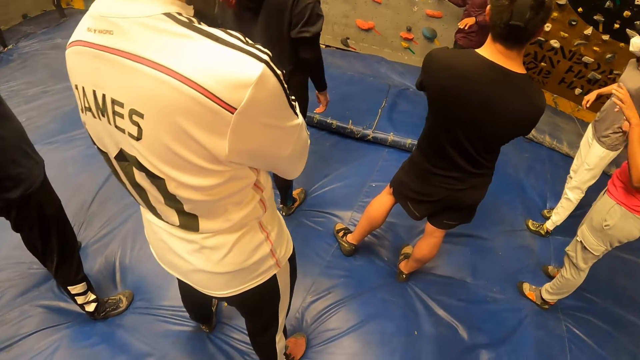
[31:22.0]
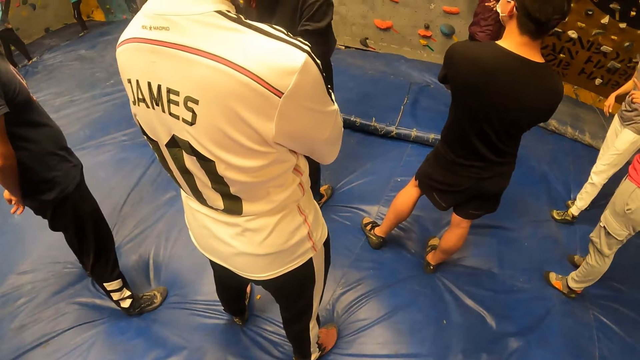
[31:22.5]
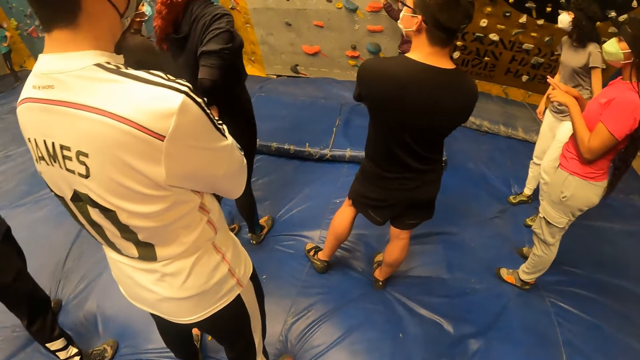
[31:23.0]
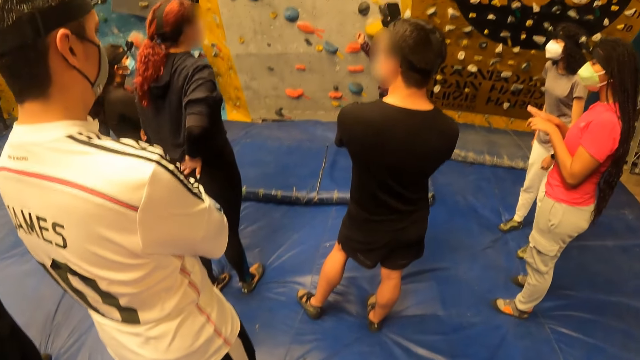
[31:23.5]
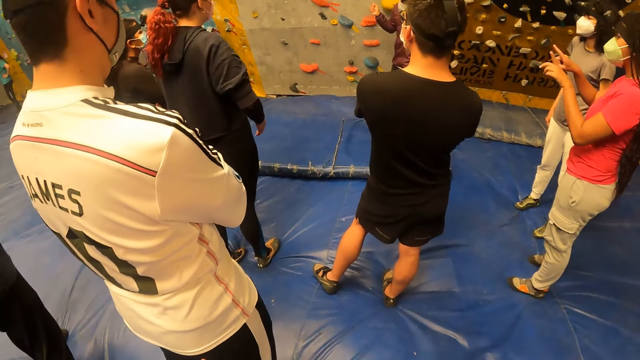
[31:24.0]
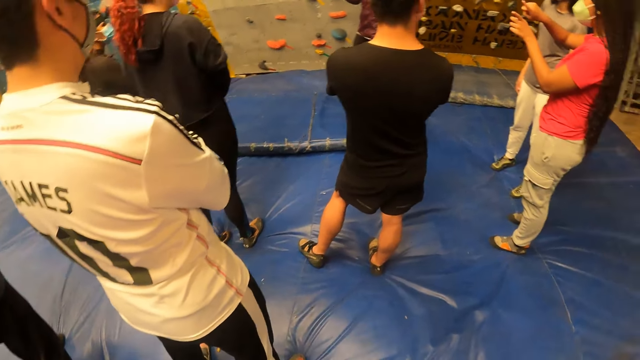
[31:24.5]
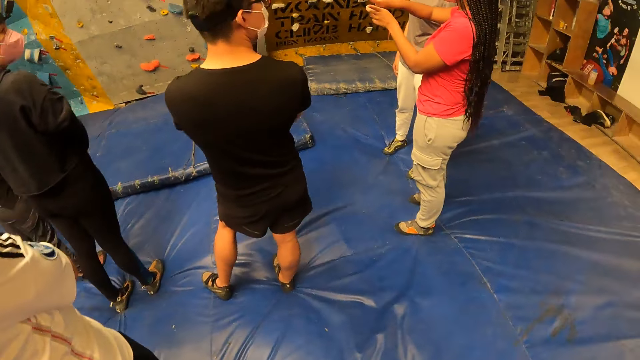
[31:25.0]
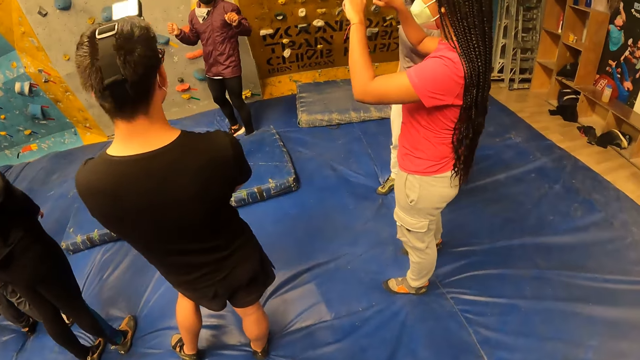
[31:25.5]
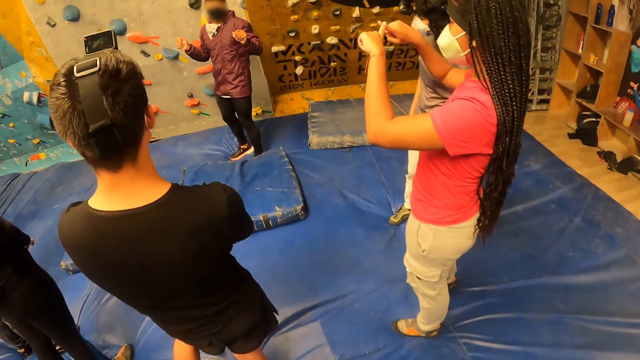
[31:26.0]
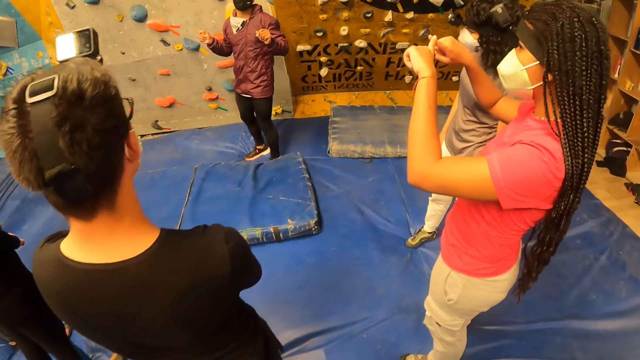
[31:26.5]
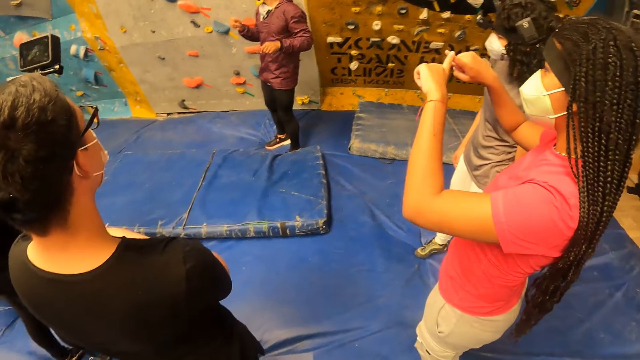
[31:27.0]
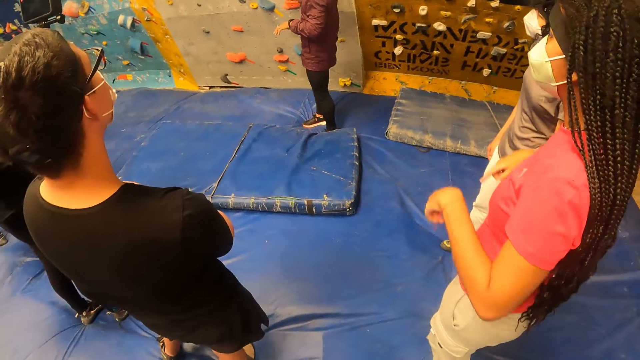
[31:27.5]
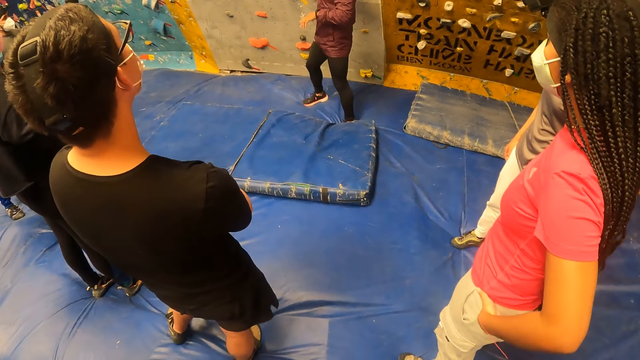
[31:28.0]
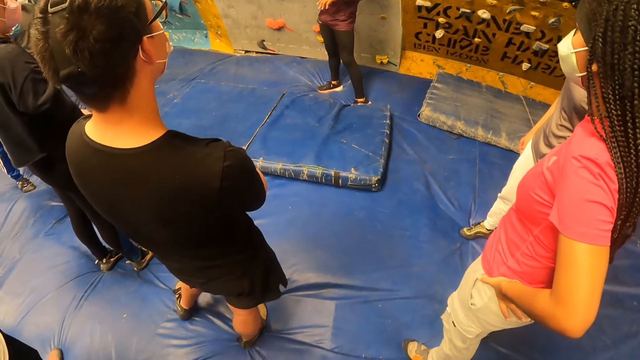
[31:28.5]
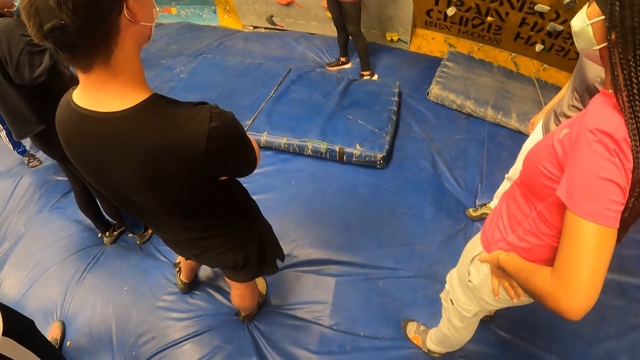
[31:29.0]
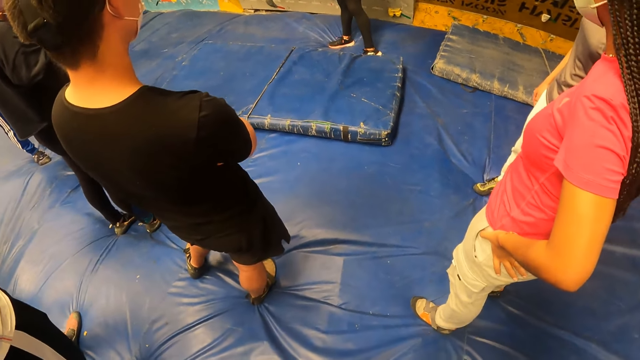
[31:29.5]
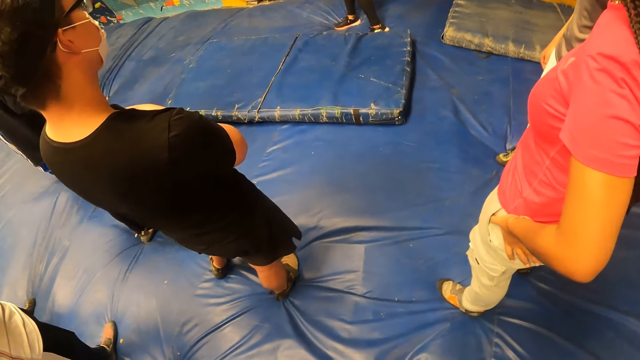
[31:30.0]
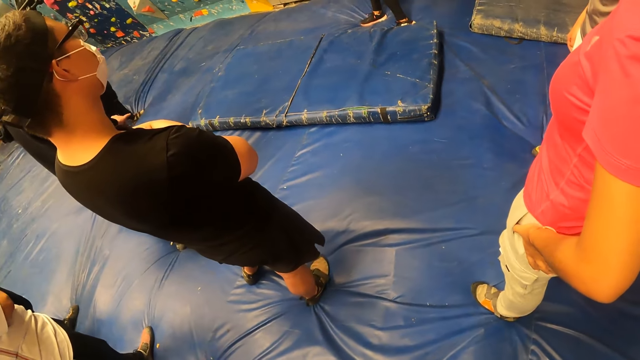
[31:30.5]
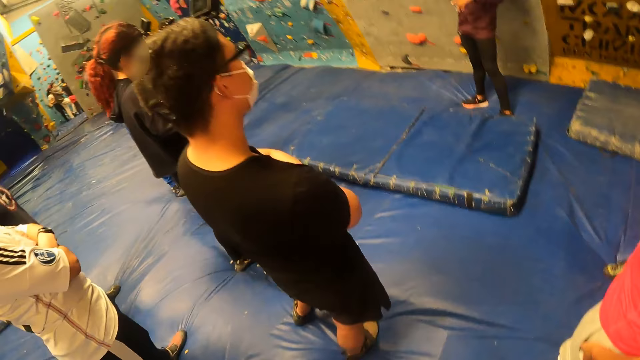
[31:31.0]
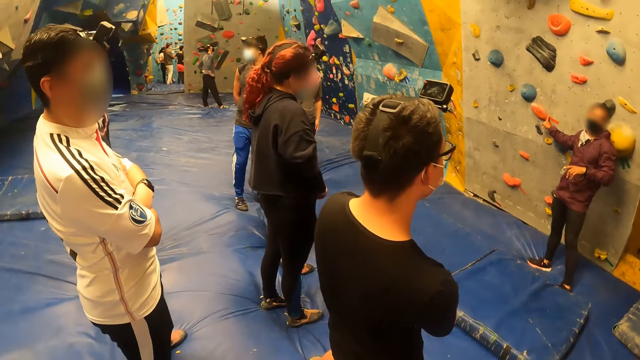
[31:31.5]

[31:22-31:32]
The camera wearer moves towards a man.

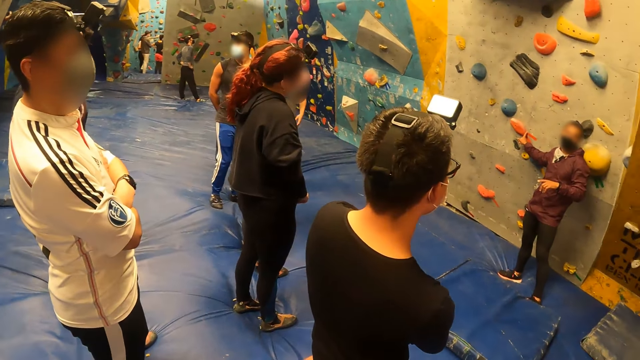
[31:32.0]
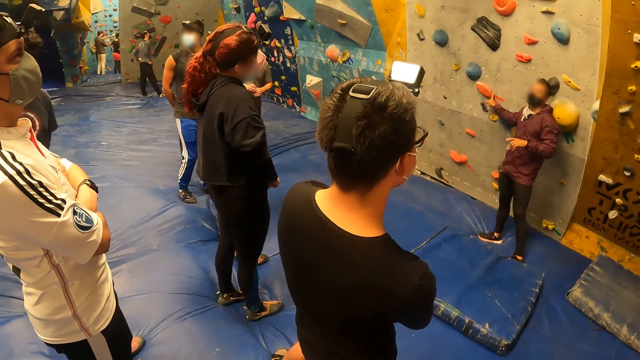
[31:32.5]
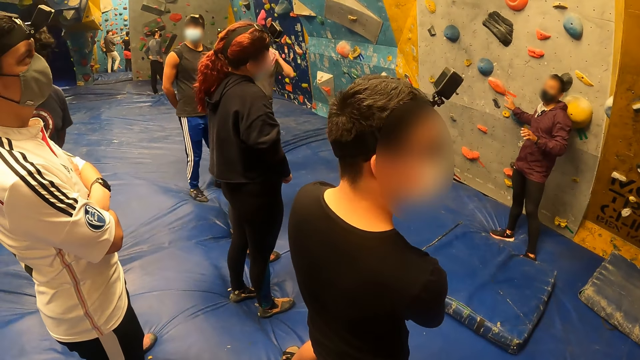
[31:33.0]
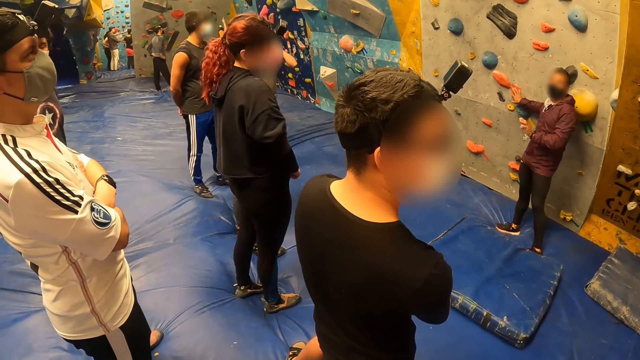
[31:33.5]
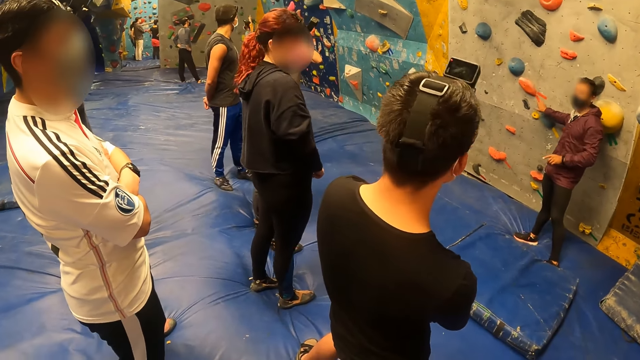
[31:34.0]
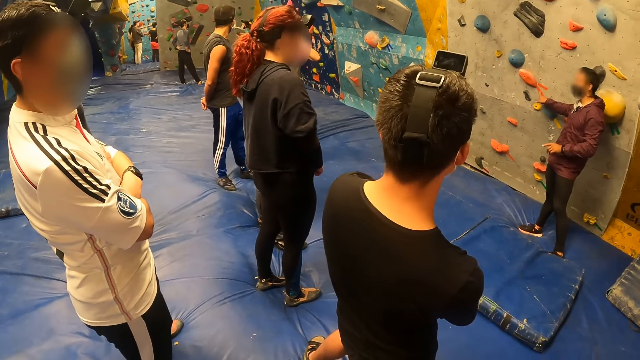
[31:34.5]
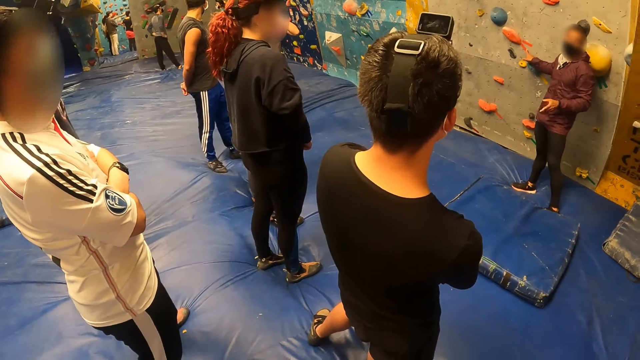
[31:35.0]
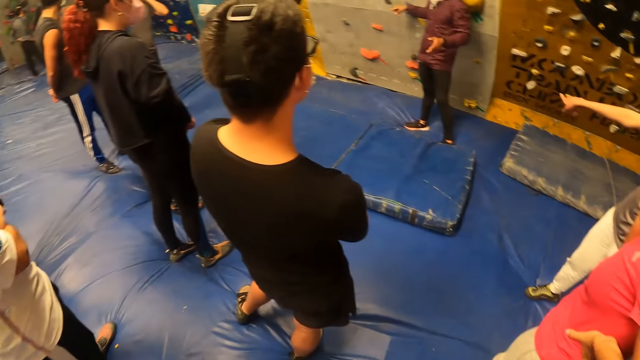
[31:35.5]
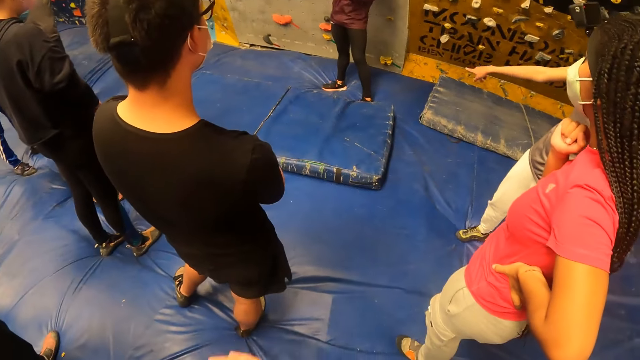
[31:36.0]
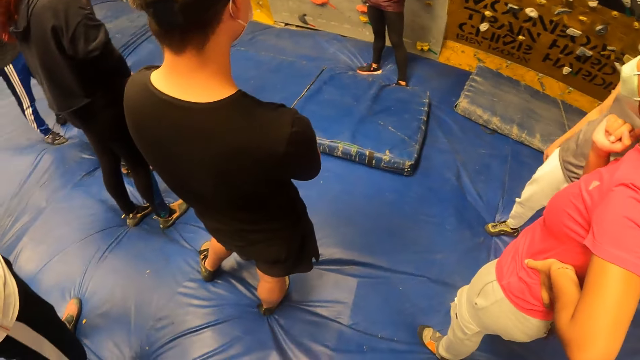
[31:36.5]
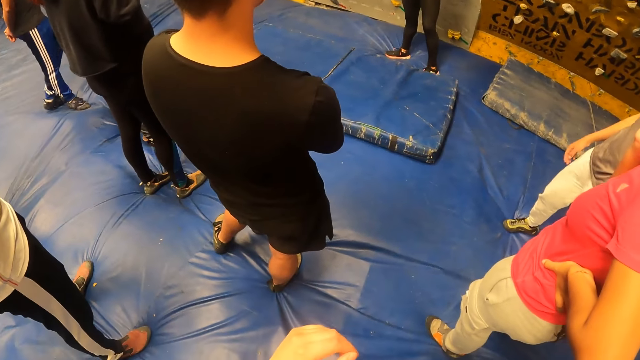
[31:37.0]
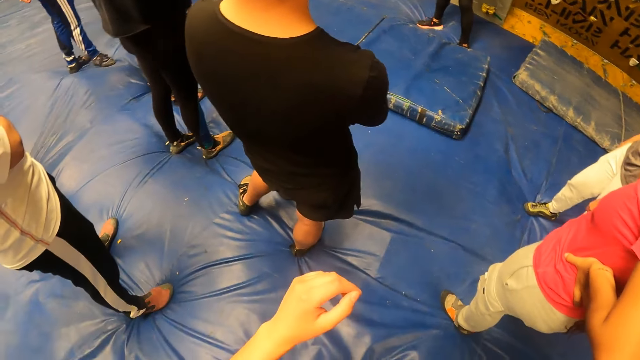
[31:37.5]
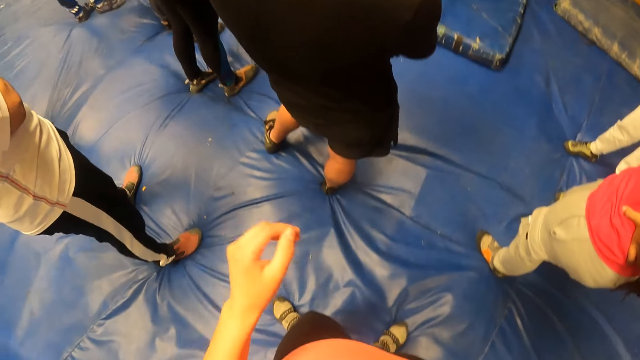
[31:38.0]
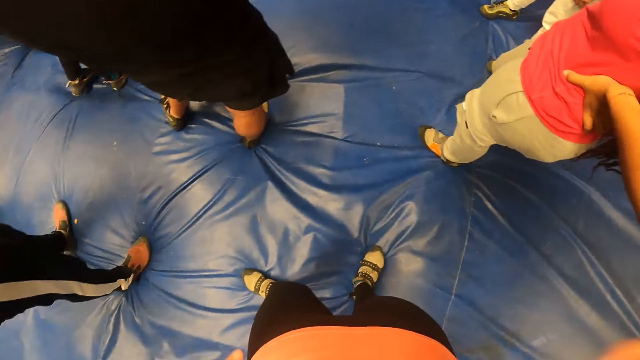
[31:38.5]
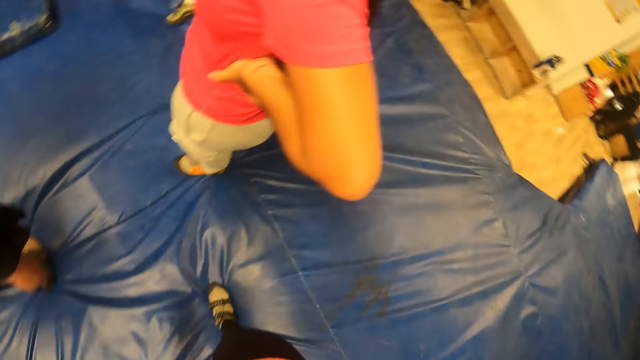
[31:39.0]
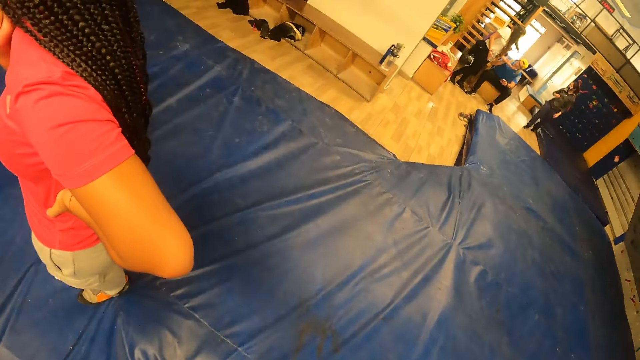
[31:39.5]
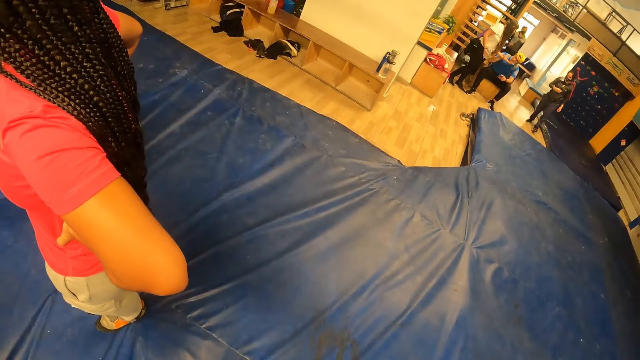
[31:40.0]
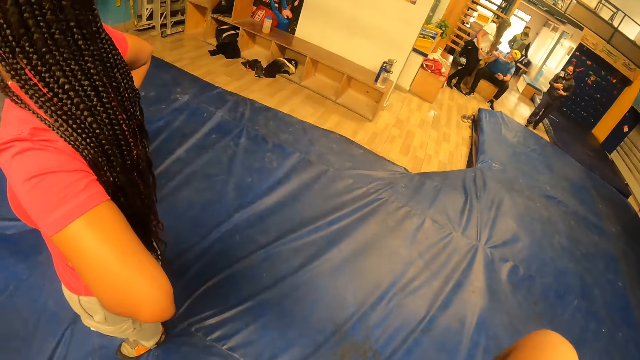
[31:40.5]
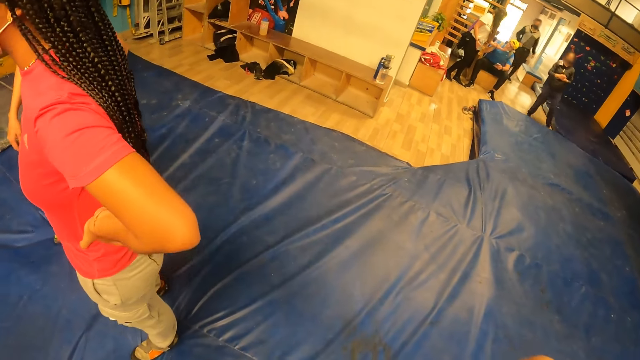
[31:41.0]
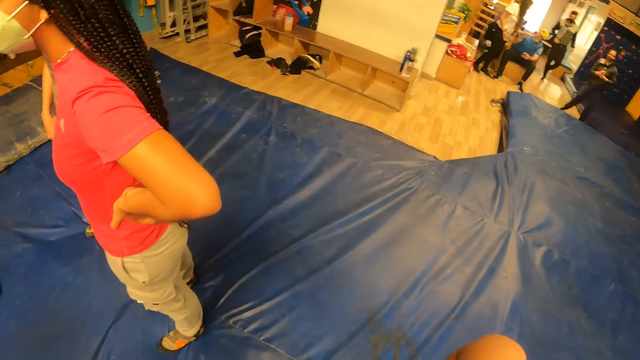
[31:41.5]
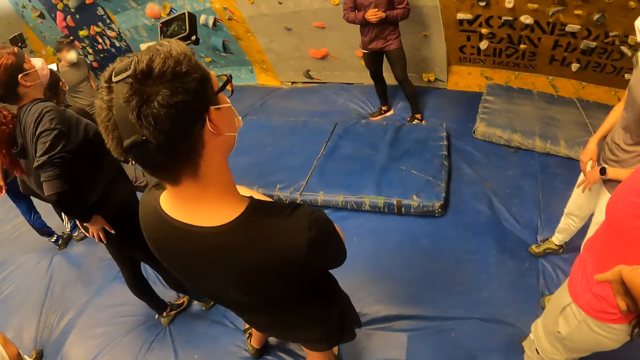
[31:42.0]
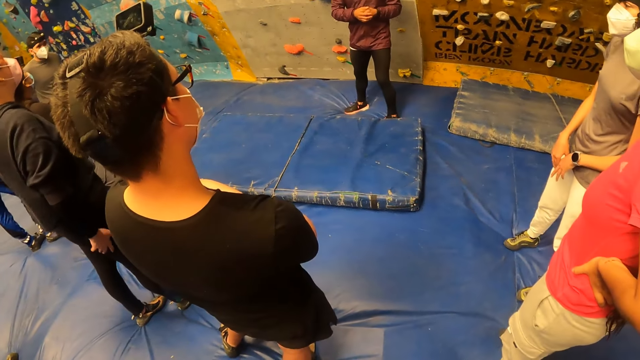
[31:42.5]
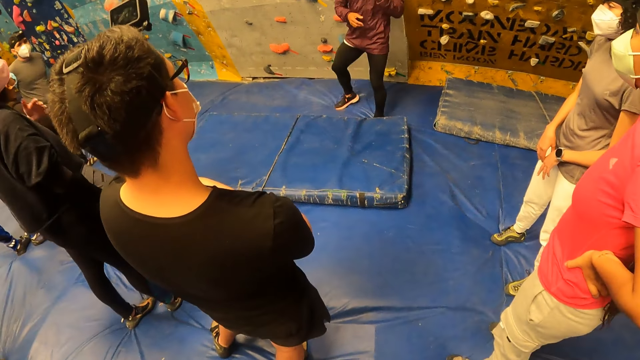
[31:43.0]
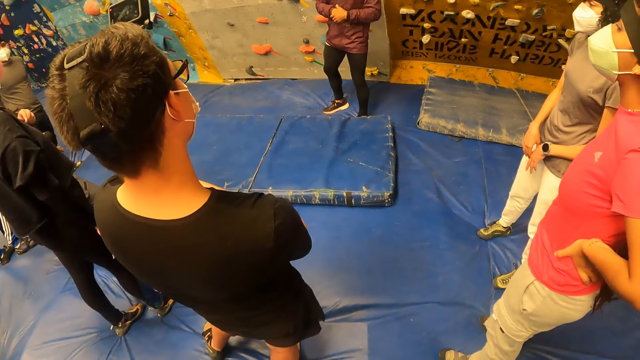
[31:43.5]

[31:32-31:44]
The camera wearer looks around the room.
